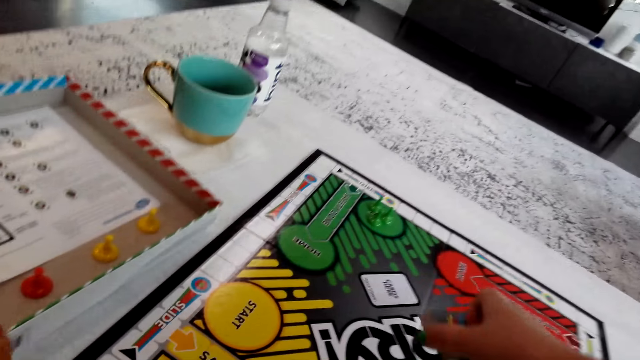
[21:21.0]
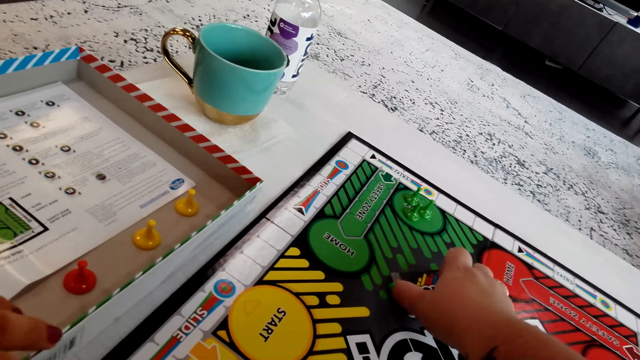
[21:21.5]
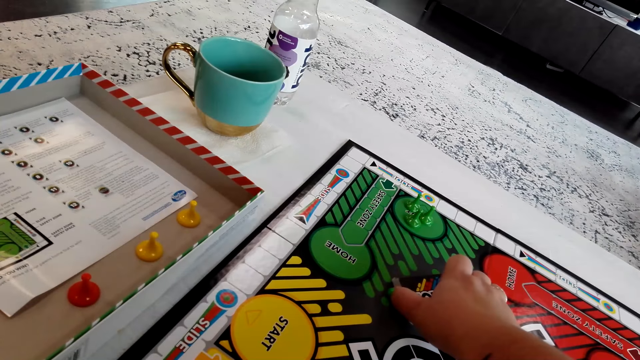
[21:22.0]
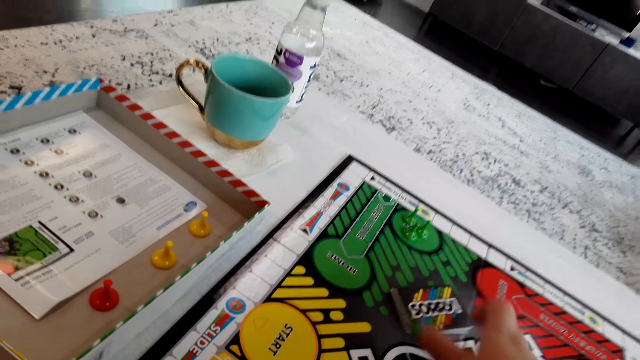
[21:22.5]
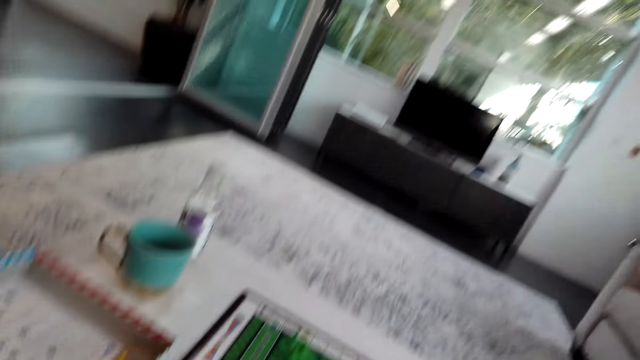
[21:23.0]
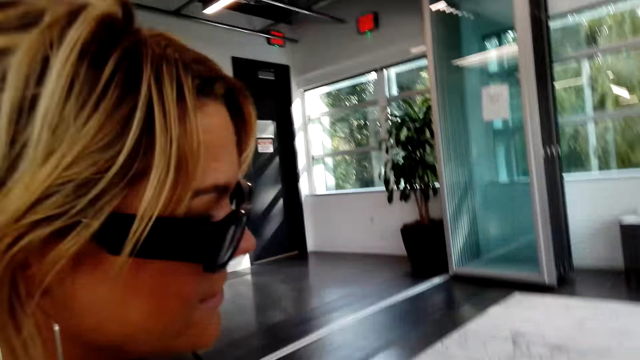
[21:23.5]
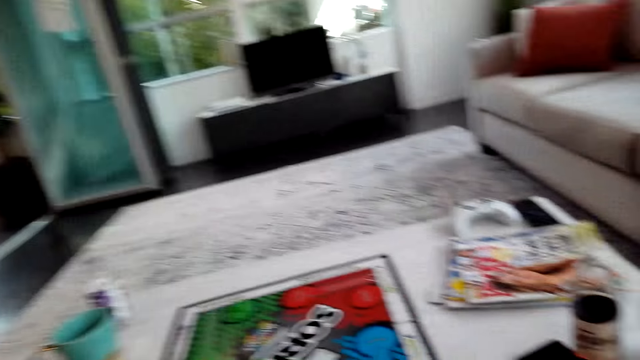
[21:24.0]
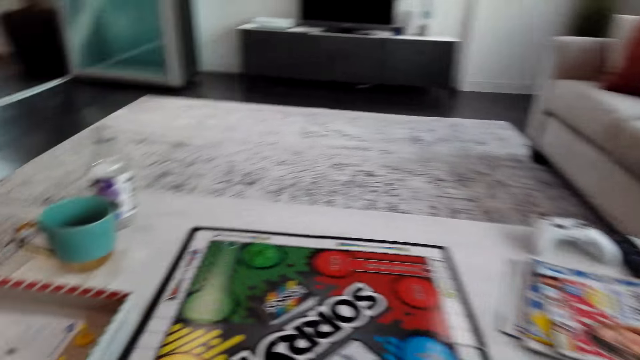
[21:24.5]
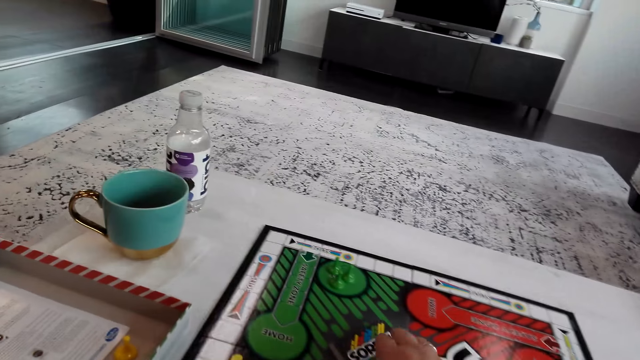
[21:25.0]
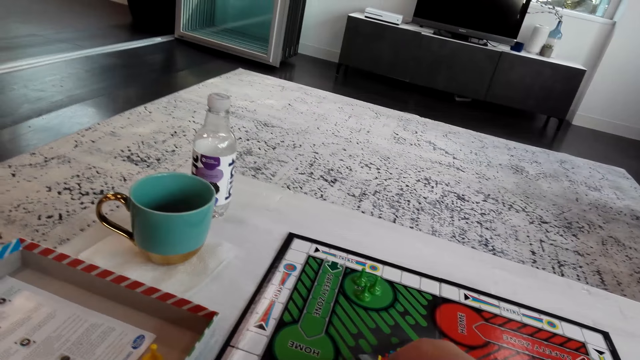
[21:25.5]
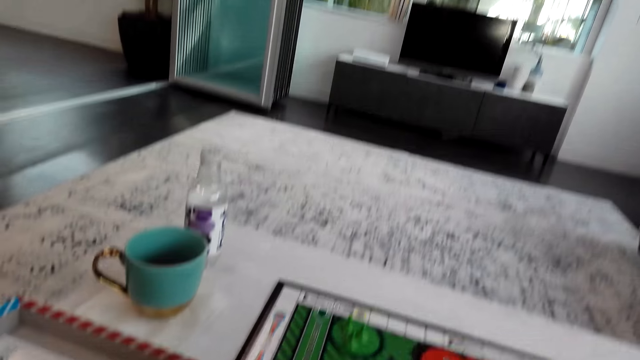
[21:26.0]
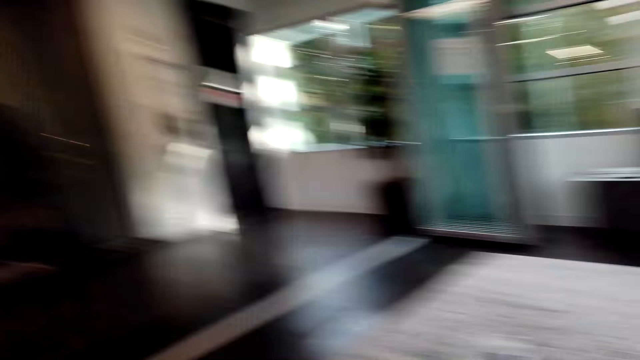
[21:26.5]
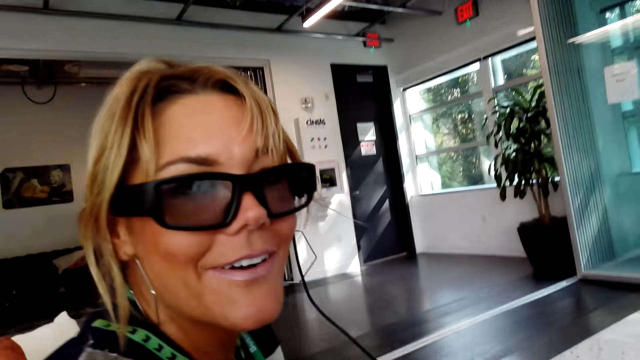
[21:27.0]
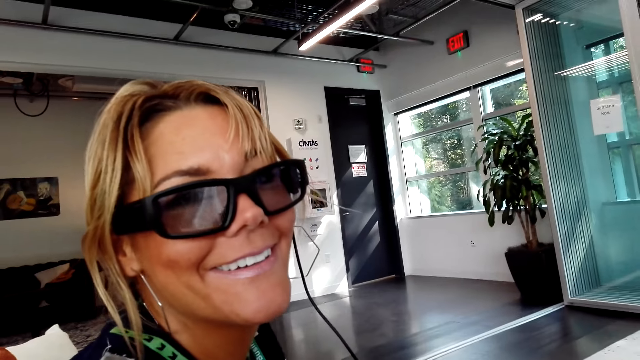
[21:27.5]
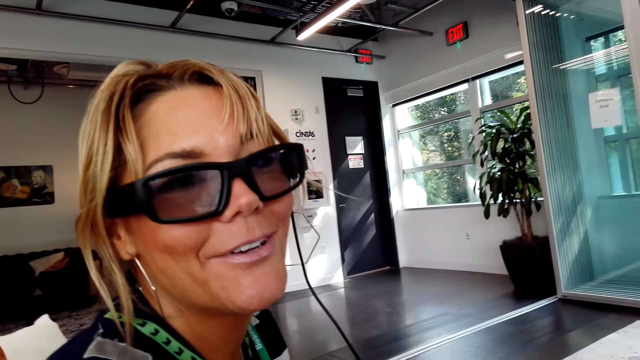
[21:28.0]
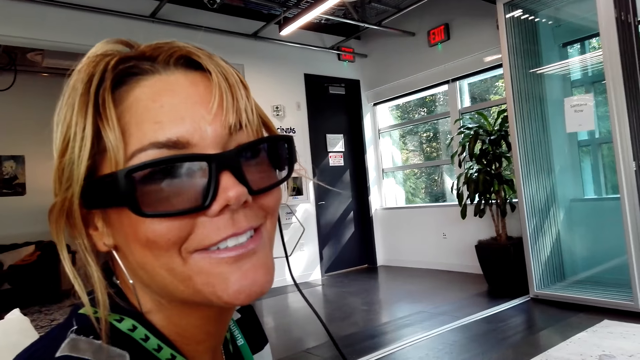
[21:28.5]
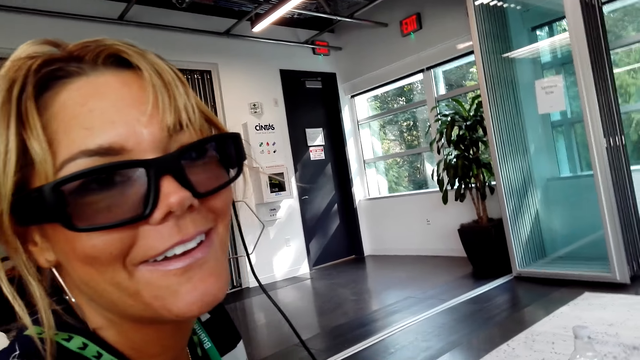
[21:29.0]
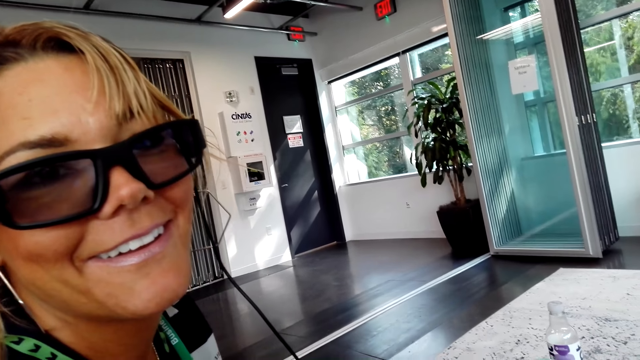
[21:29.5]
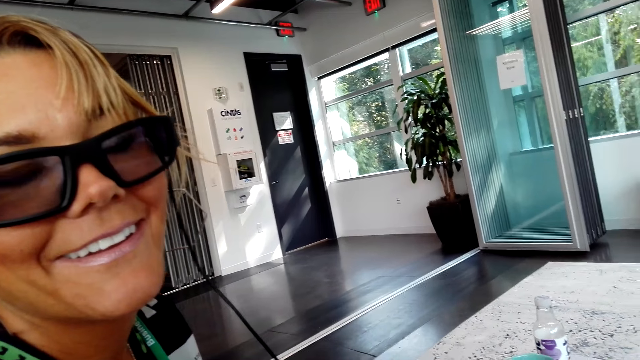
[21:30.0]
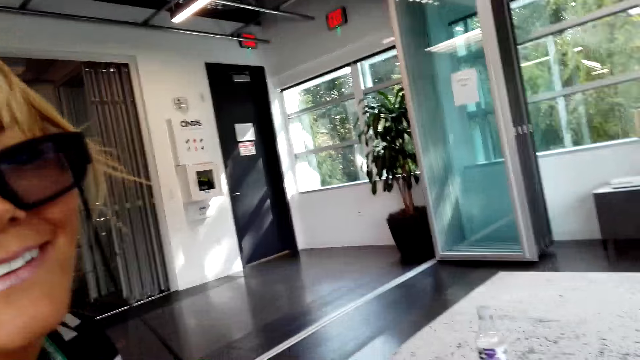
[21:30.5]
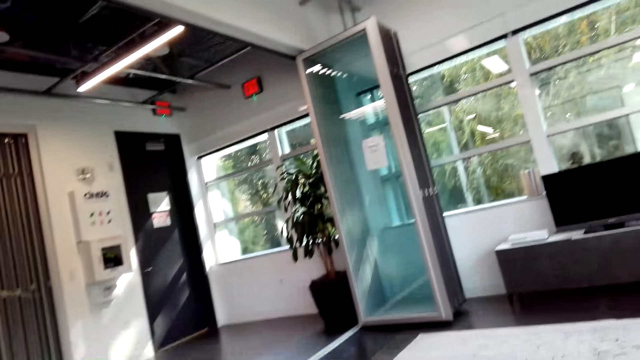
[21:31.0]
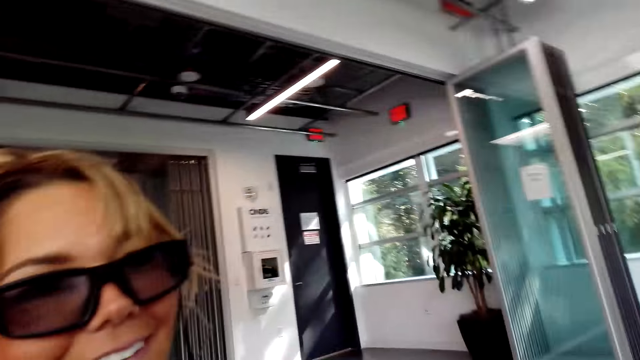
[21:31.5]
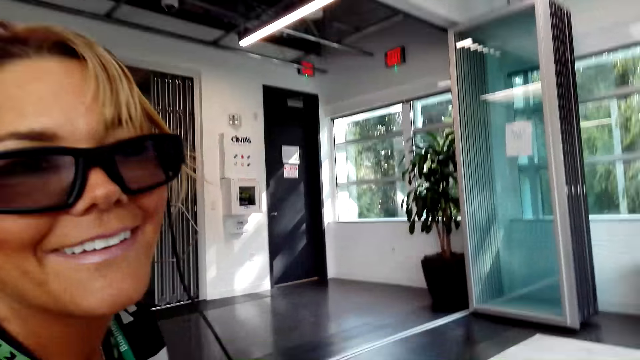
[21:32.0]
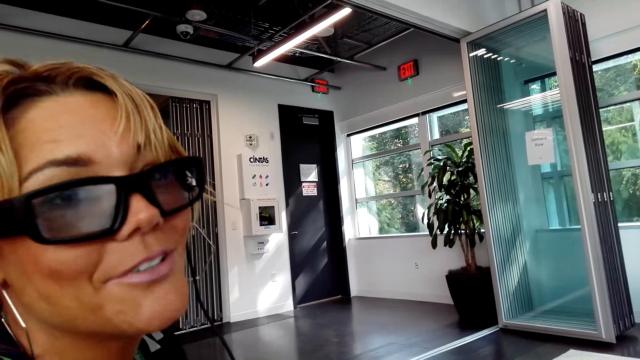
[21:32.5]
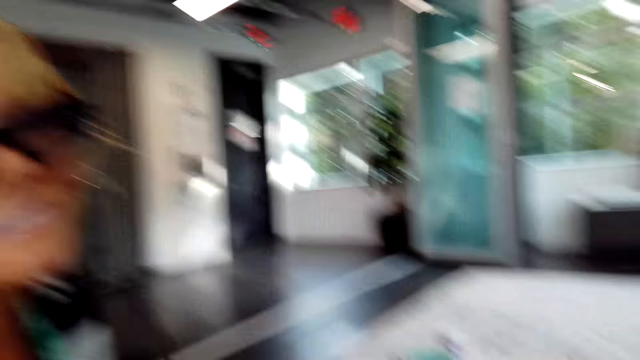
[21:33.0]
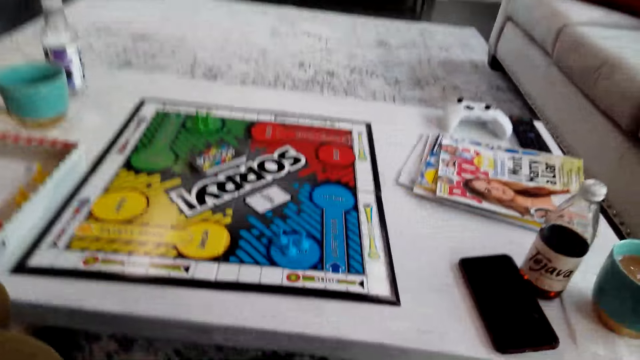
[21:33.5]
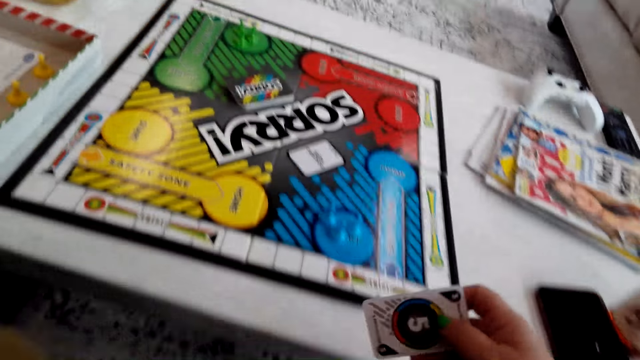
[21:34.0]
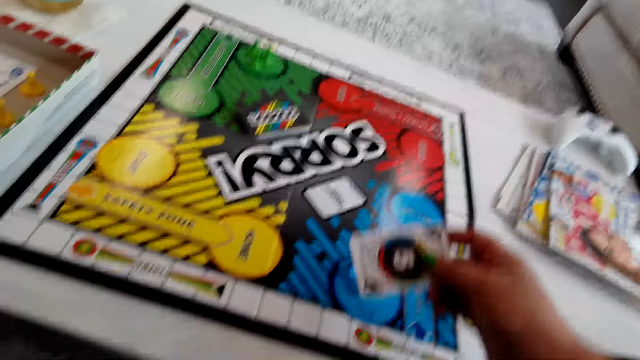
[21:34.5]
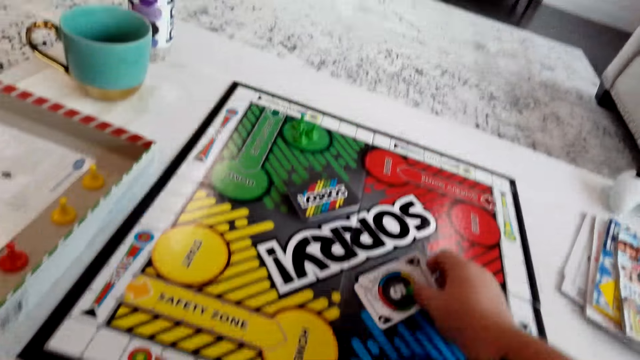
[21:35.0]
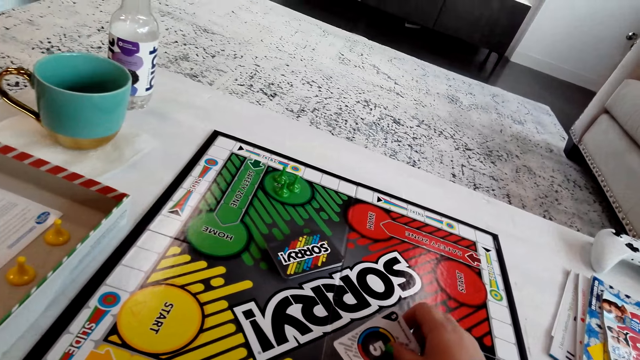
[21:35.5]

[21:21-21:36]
The camera wearer puts the cards on the board. They pick a card on the board. A lady interacts with the camera wearer. The camera wearer puts the card on the board. The lady interacts with the camera wearer again.

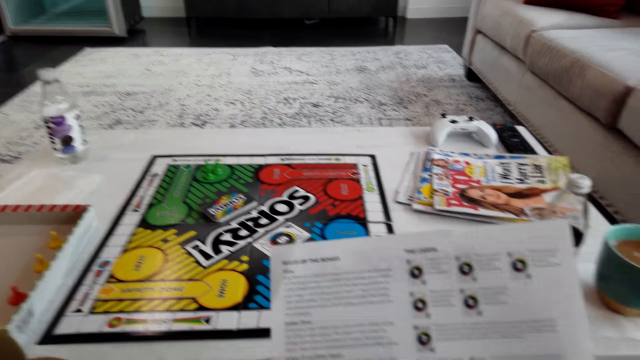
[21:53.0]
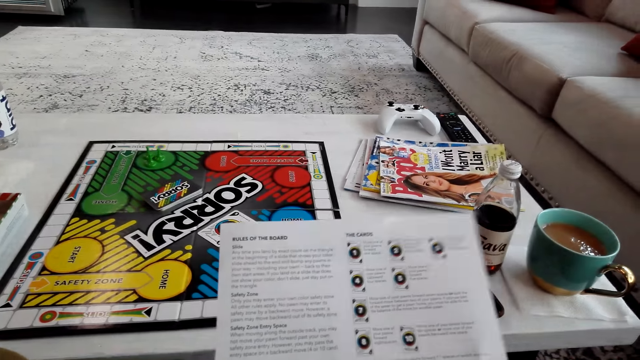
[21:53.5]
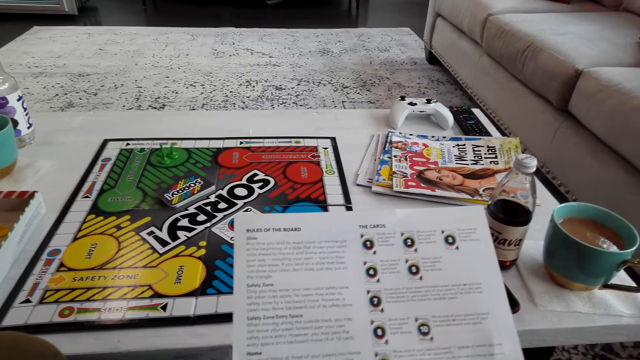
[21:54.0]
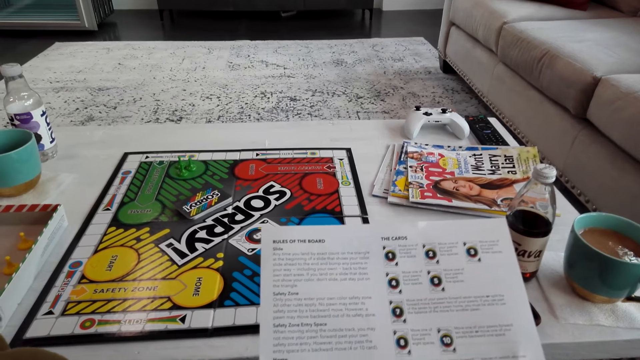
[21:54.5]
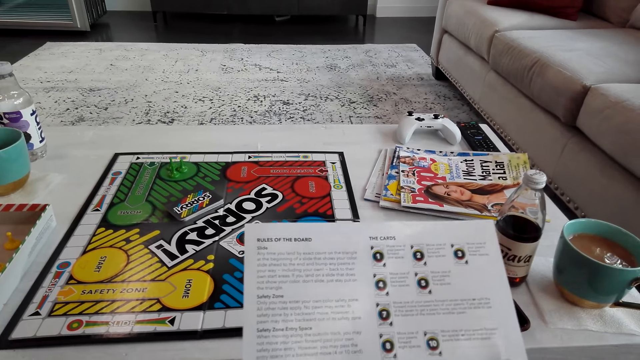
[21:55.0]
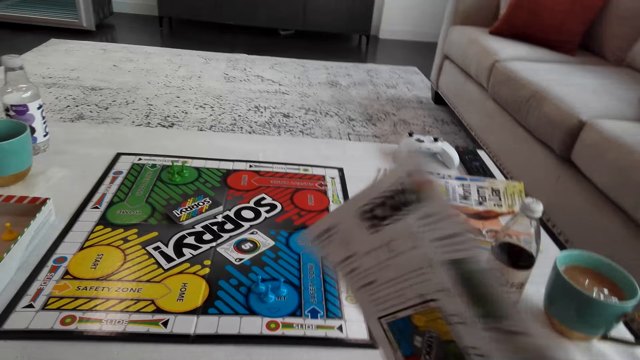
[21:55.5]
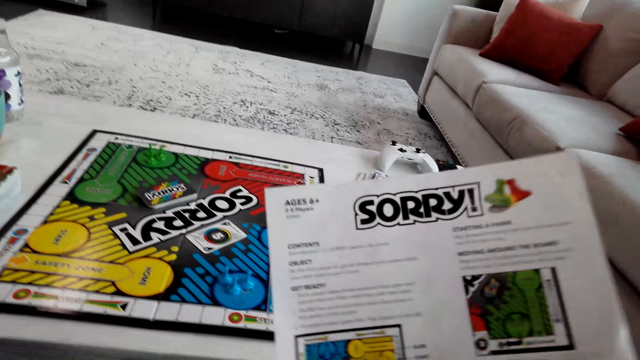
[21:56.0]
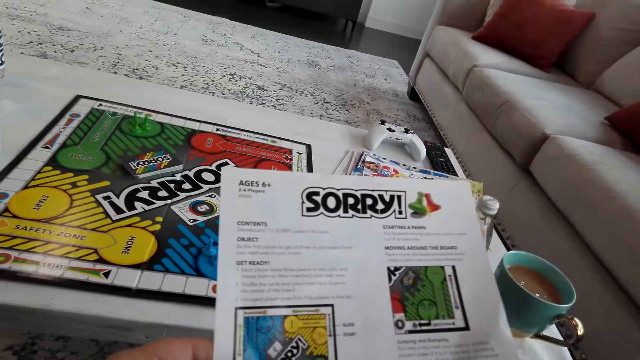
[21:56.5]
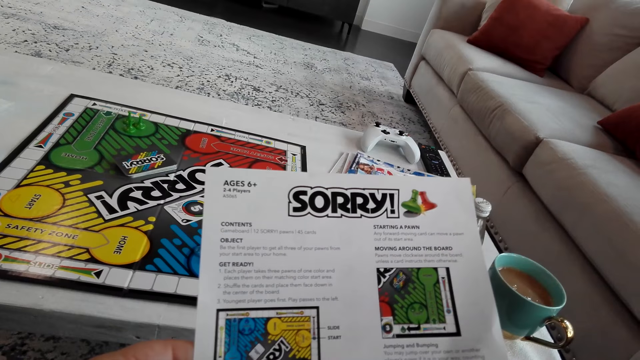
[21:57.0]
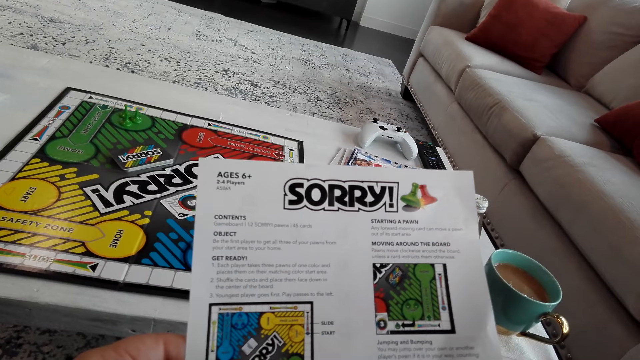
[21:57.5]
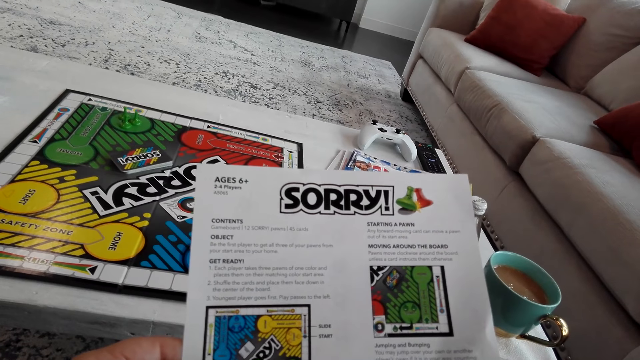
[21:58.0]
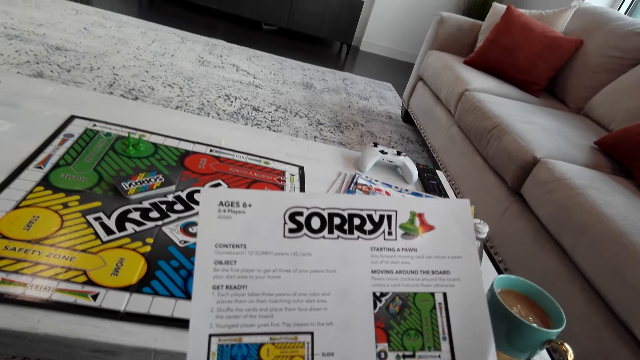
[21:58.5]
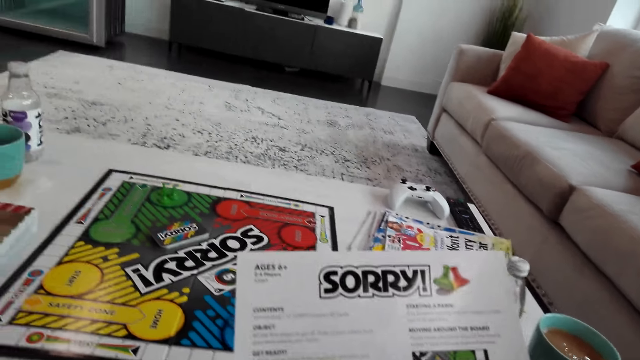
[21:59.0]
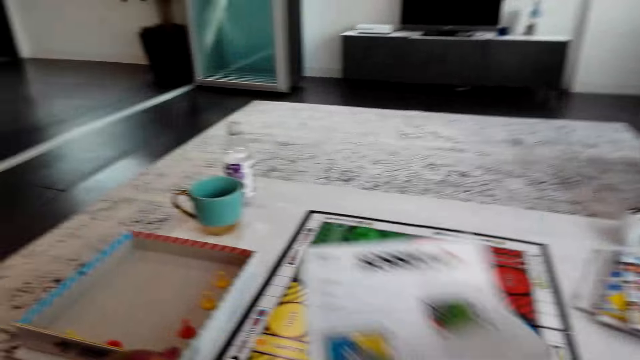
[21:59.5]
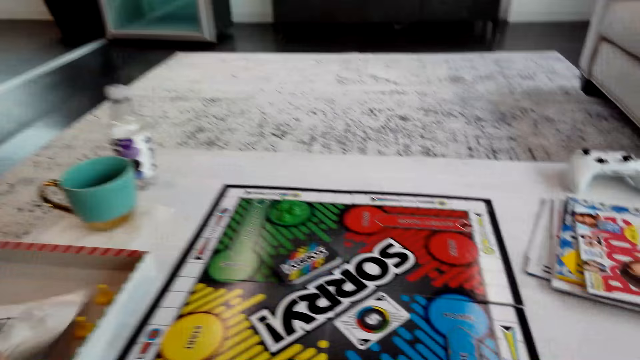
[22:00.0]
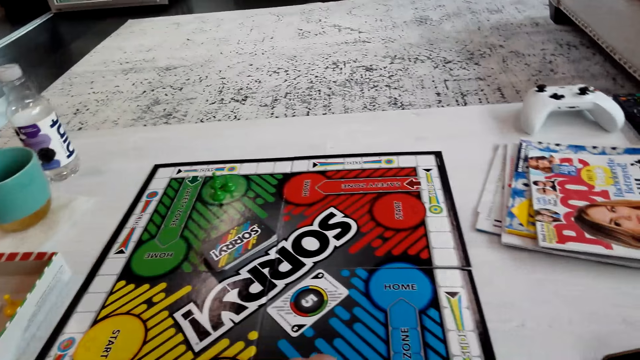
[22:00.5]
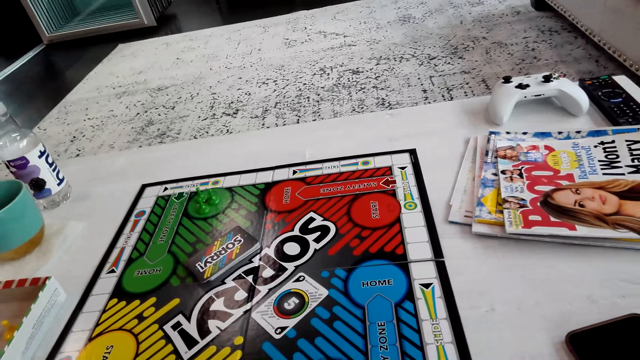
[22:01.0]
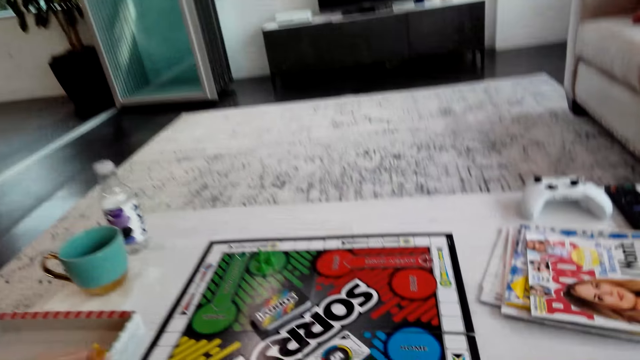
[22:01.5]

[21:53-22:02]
A person puts a cup of coffee on the table. The camera wearer puts a piece of paper on the box.
